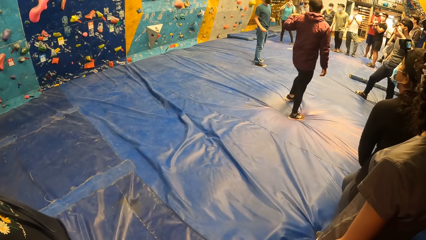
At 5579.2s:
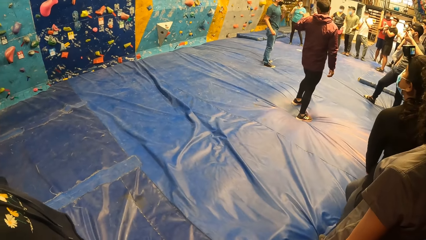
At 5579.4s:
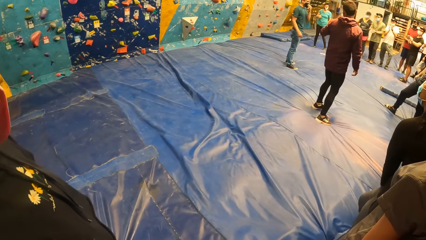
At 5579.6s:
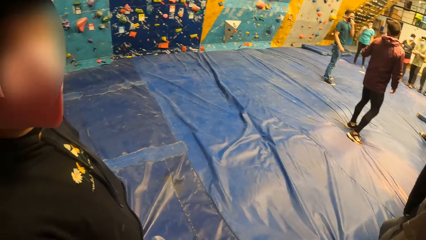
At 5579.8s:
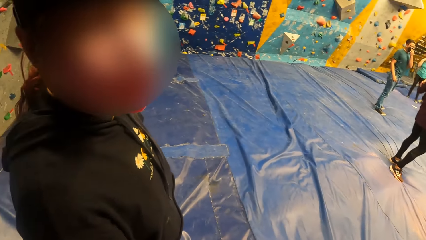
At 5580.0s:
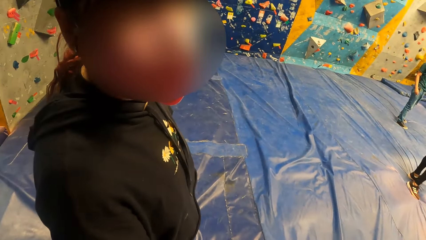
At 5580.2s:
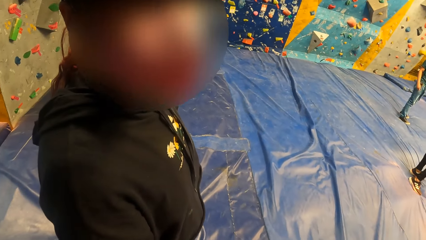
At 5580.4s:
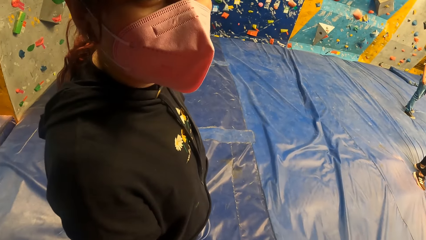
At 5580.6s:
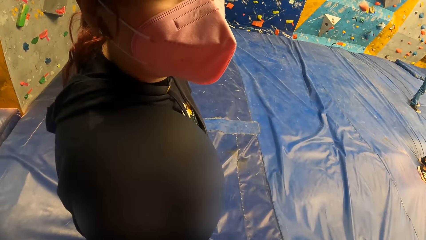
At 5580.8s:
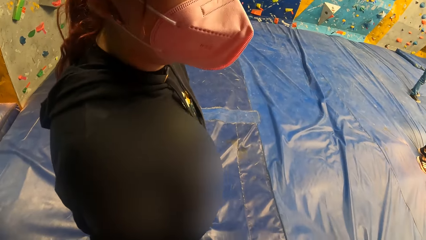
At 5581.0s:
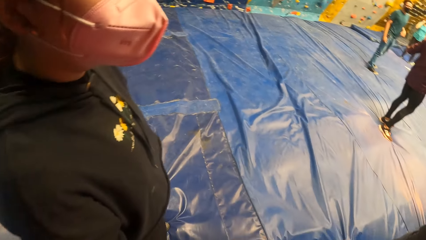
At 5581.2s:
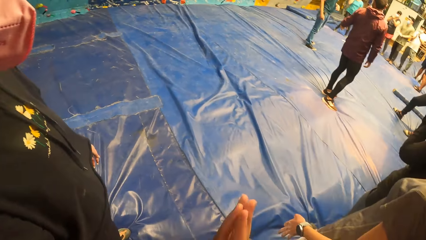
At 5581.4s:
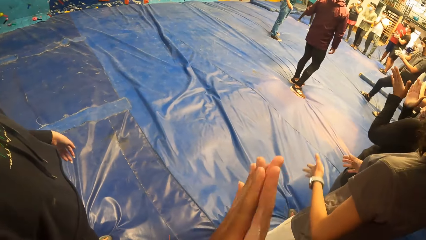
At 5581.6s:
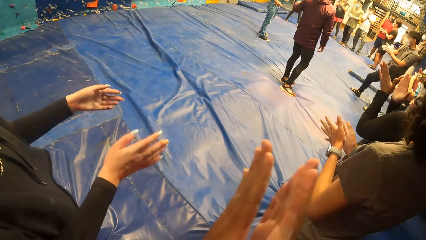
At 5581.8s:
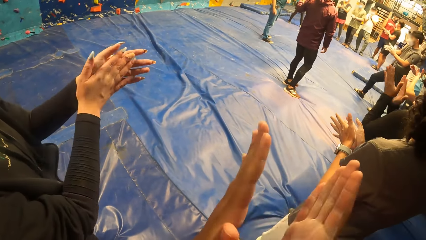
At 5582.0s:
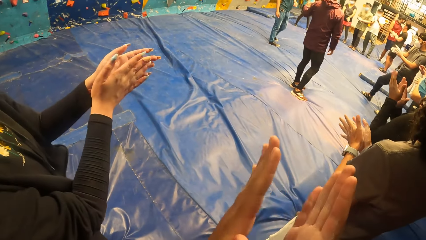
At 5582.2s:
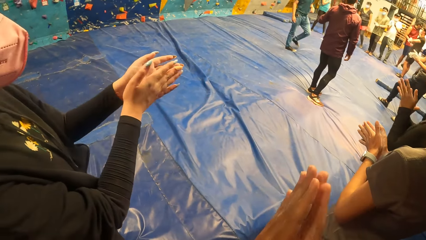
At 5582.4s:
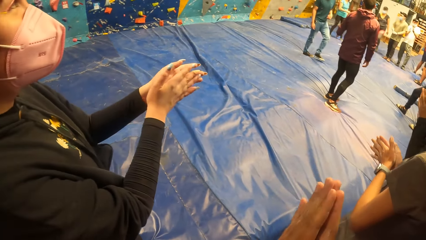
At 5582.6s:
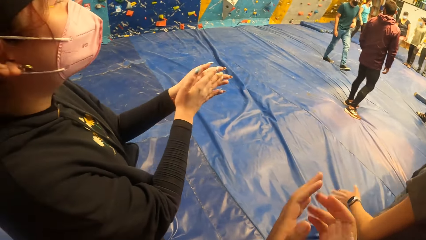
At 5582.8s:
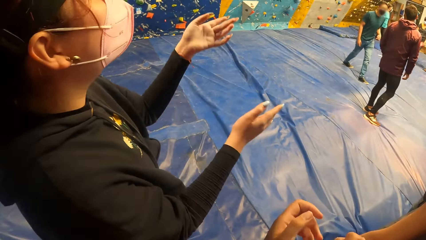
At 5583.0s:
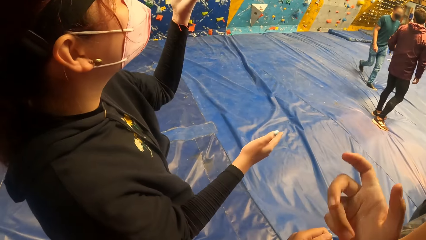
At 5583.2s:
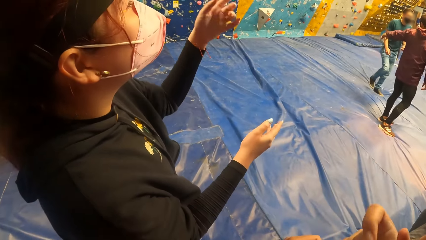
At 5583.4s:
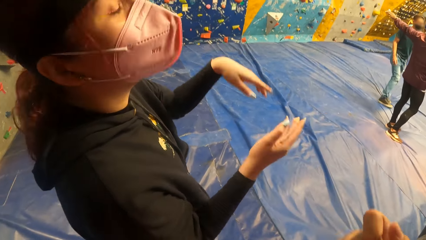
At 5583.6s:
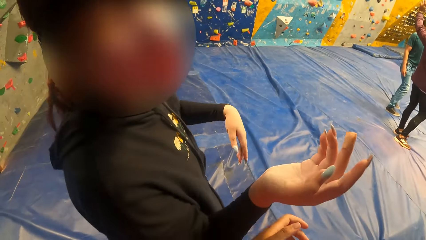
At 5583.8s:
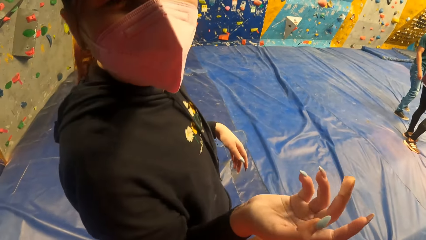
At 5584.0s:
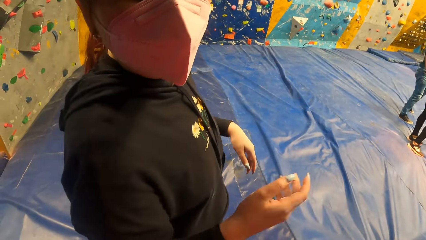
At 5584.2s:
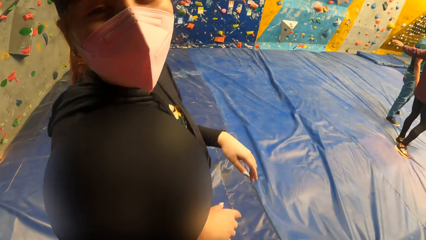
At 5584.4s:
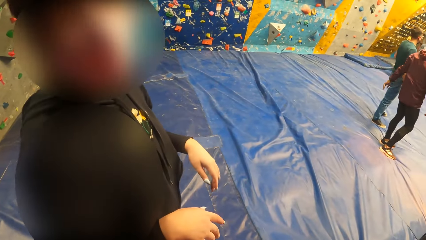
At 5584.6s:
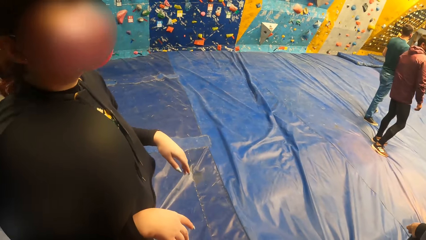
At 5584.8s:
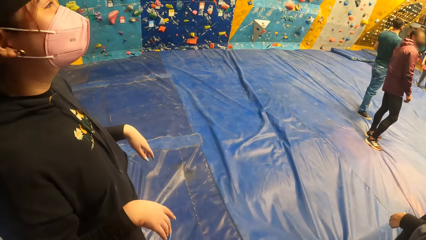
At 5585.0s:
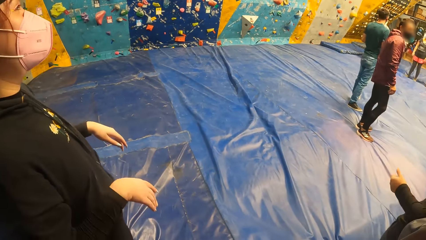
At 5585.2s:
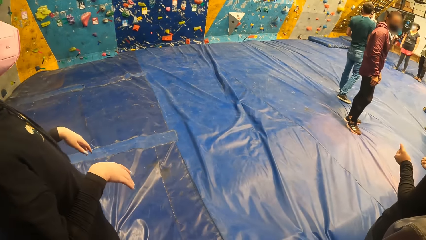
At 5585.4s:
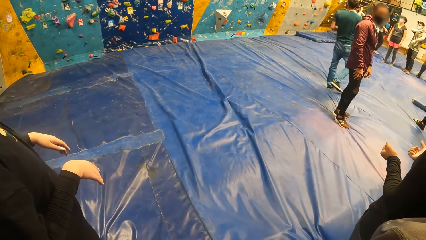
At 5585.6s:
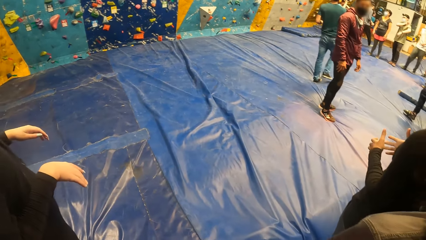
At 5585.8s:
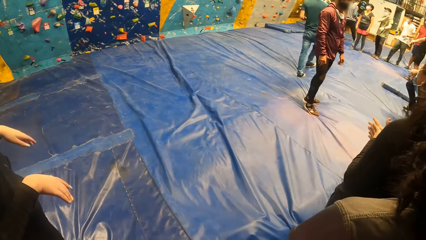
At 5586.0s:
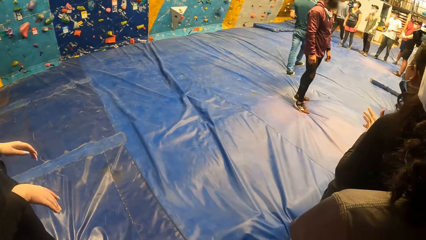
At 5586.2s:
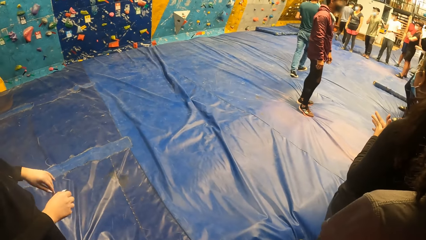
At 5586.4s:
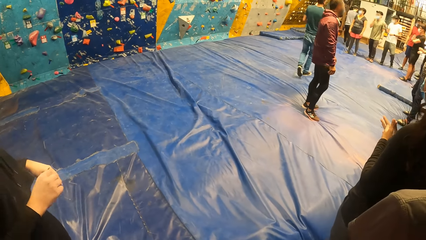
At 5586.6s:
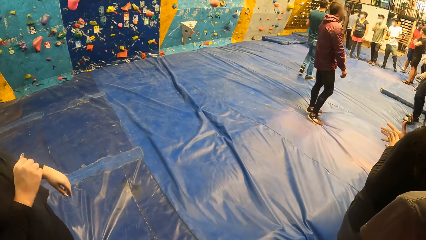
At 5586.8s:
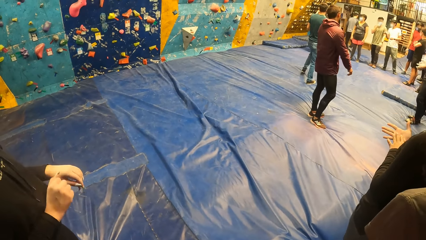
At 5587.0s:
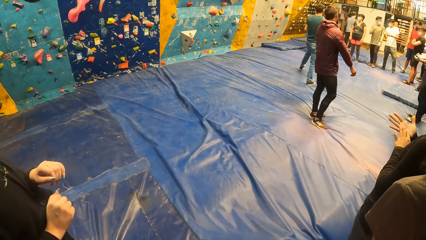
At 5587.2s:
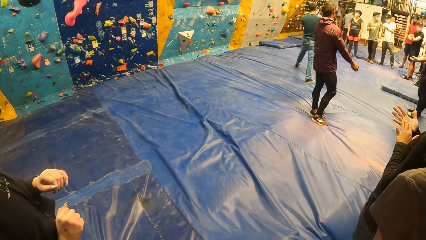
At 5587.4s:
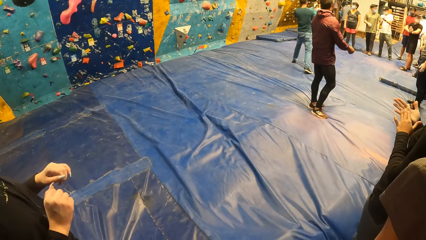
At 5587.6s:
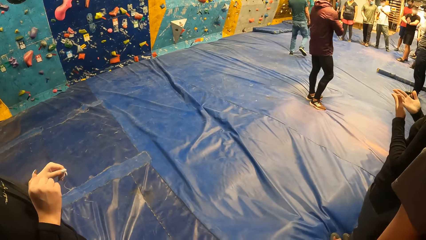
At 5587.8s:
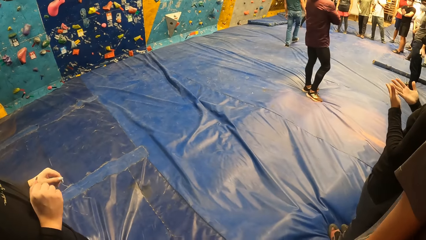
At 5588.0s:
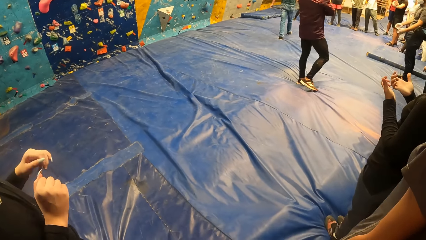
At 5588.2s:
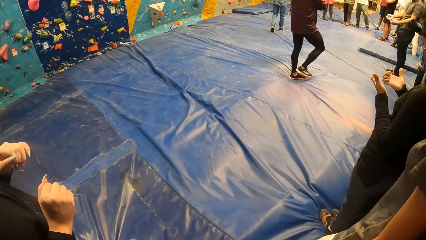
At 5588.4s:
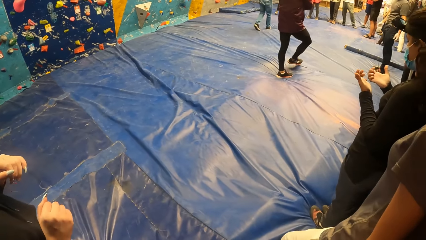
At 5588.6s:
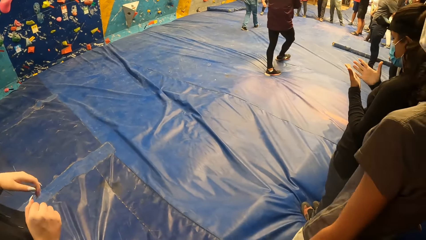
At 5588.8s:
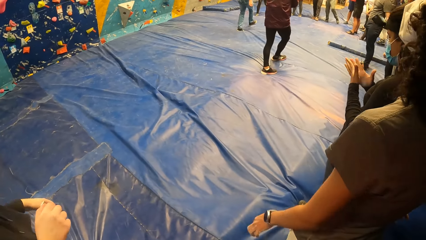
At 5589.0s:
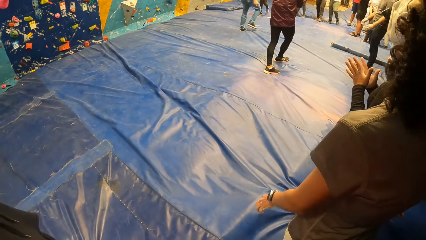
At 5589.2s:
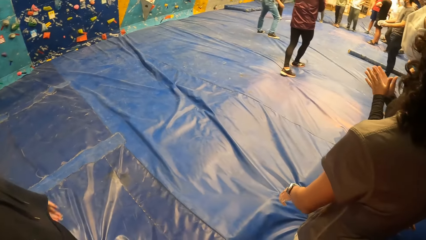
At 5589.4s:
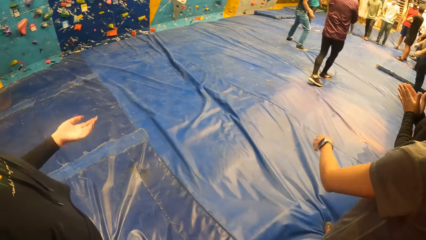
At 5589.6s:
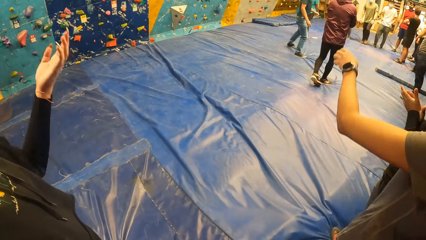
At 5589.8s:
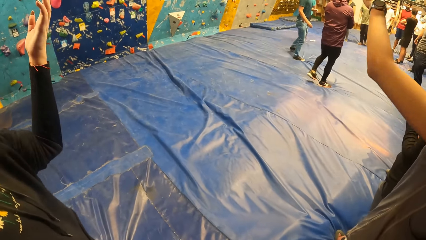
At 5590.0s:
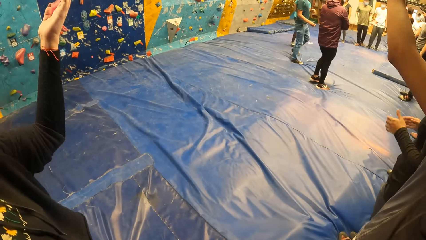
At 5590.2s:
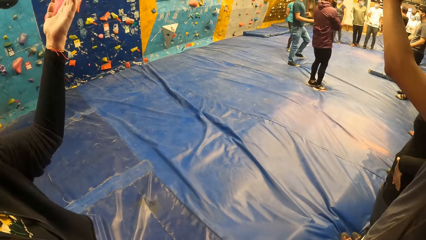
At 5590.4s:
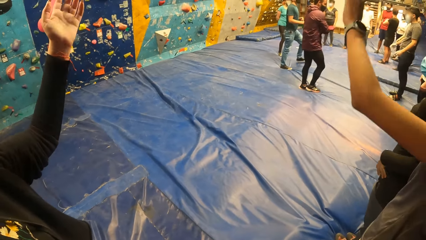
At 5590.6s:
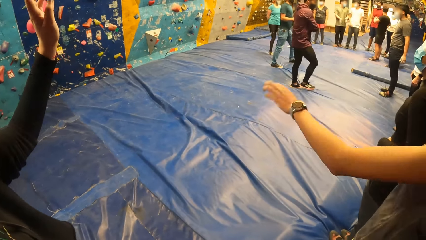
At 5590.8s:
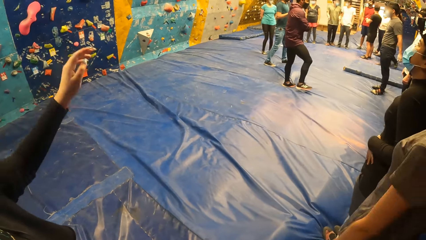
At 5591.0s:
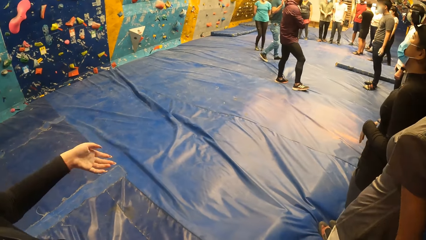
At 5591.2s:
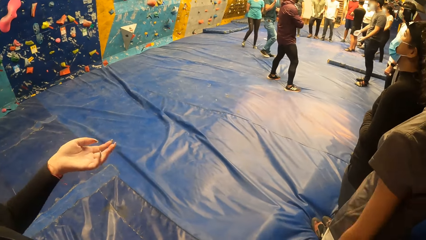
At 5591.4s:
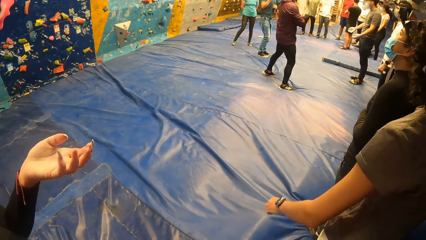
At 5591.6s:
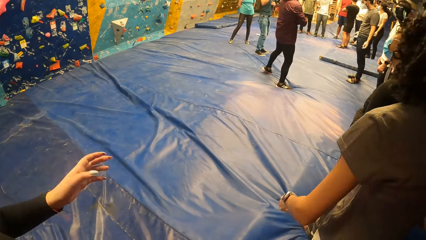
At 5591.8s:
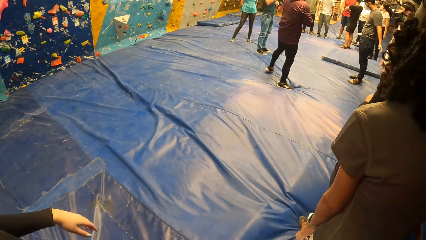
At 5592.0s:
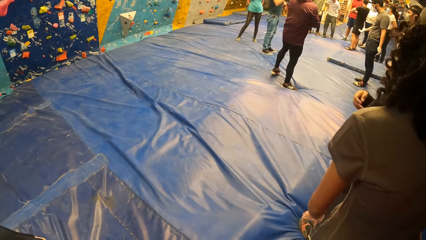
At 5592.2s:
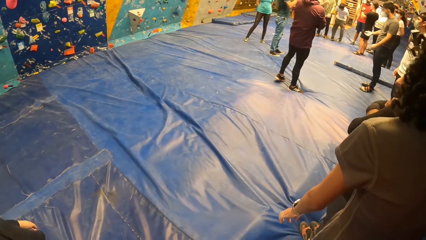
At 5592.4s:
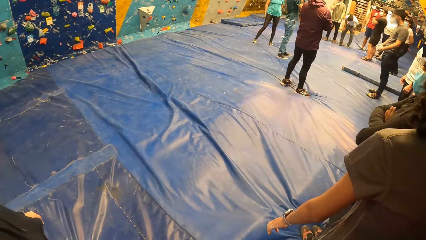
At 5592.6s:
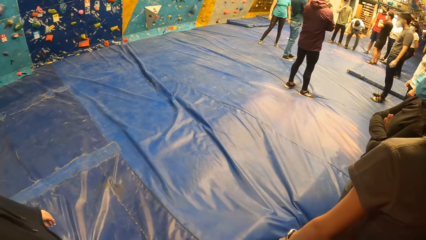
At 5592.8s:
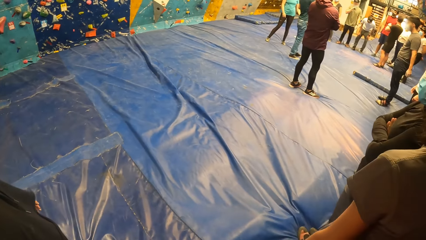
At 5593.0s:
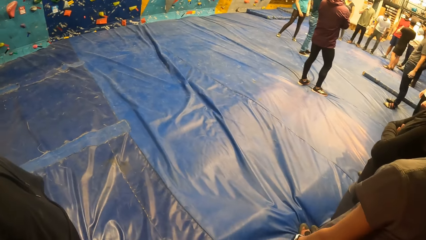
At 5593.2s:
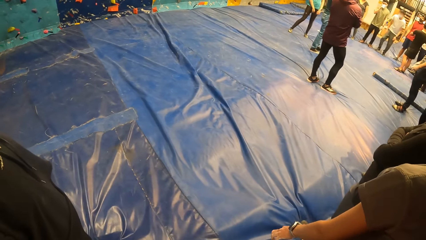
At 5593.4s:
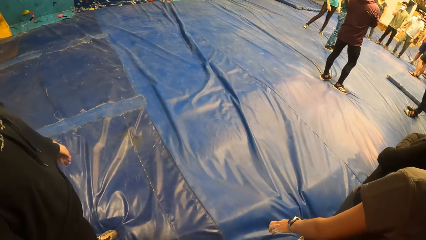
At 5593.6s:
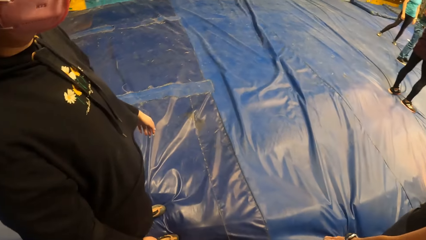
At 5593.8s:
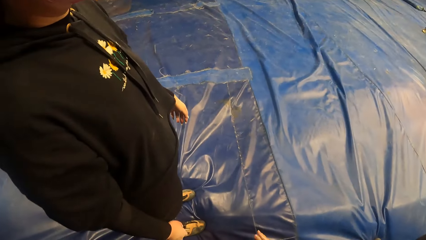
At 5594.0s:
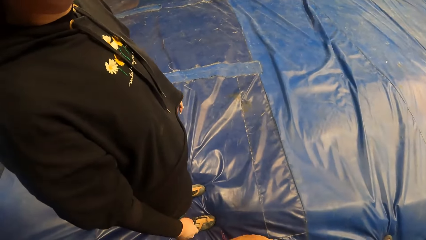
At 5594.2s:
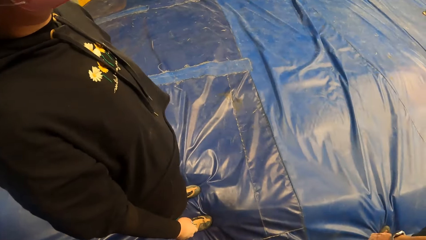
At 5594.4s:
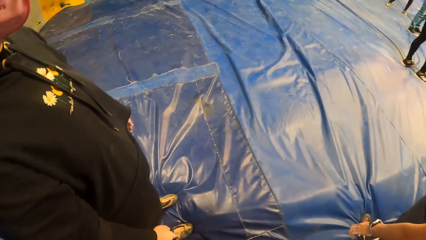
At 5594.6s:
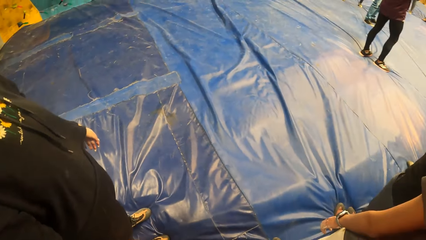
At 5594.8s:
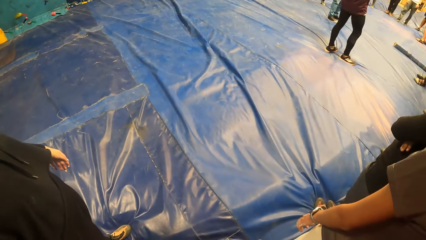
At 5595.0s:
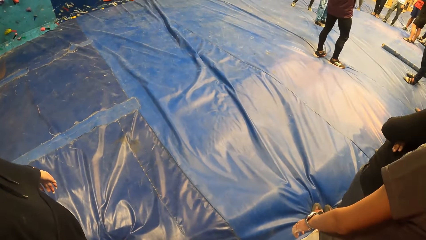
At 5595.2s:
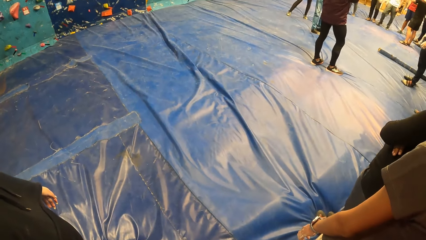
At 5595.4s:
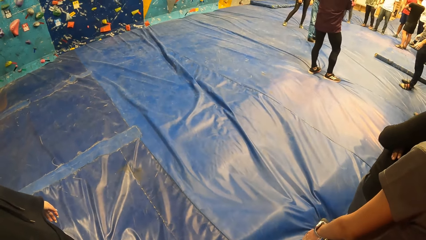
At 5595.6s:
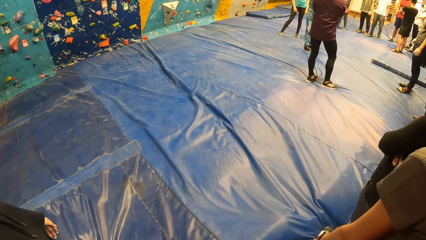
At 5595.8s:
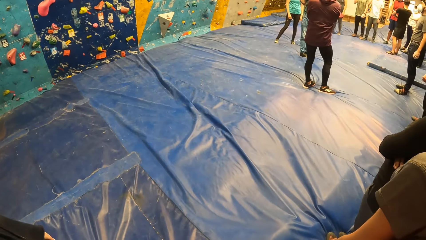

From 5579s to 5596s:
The woman claps her hands together. The camera wearer claps her hands together. She talks to the woman. She looks around.
